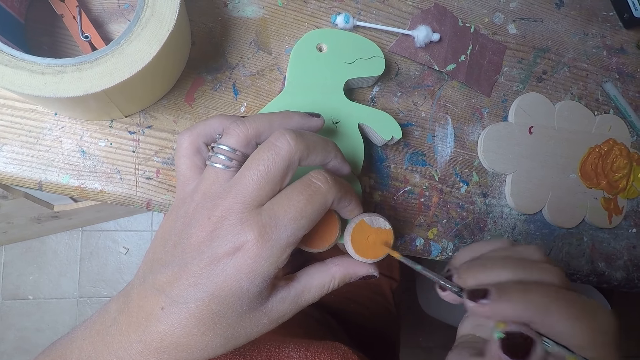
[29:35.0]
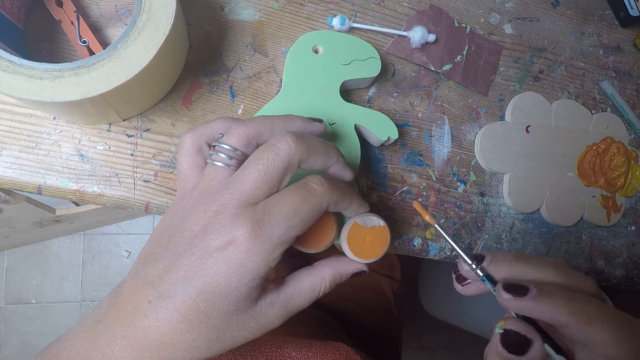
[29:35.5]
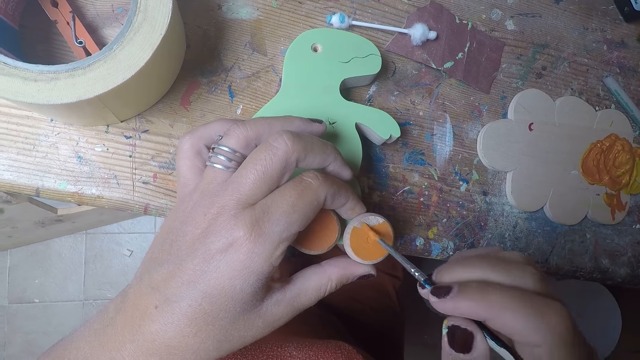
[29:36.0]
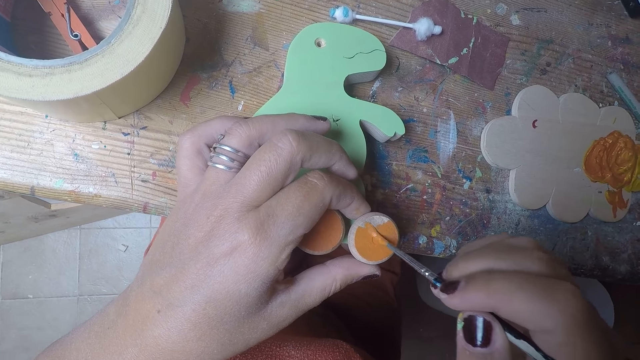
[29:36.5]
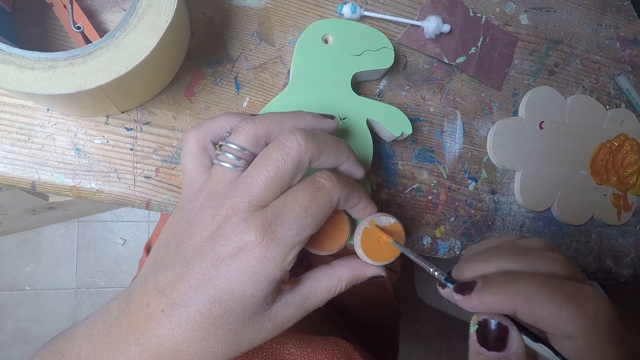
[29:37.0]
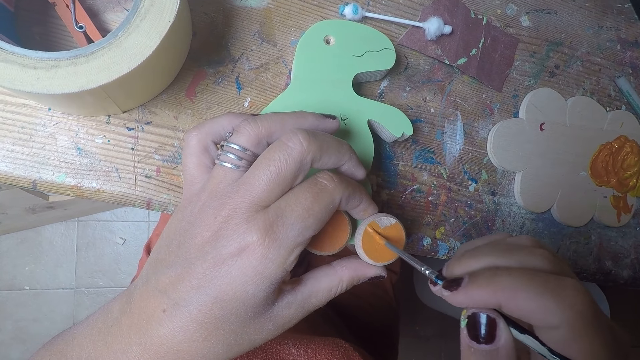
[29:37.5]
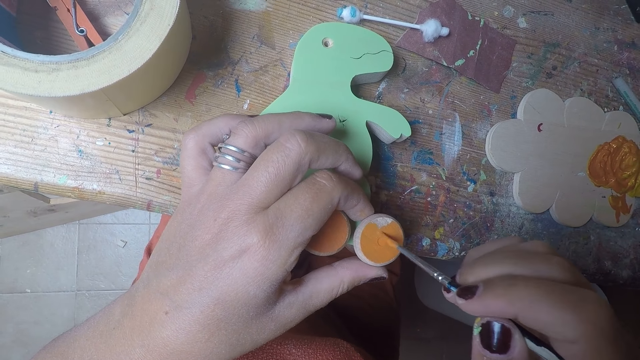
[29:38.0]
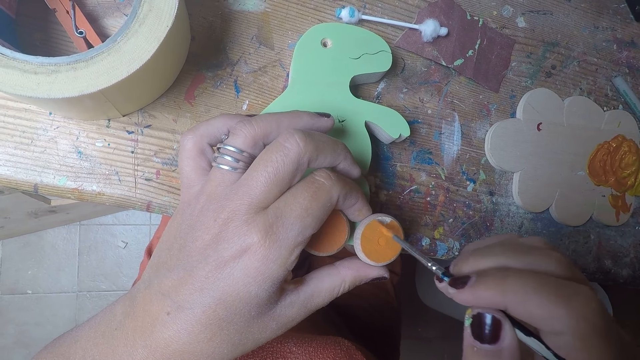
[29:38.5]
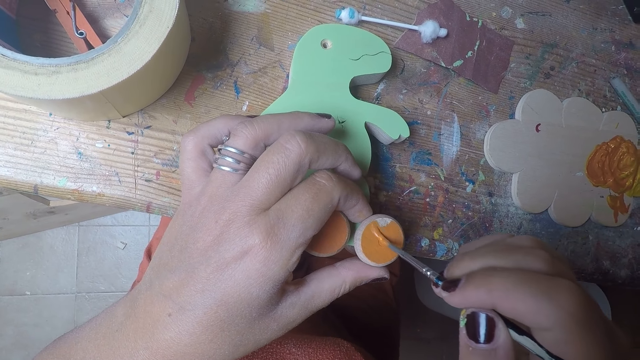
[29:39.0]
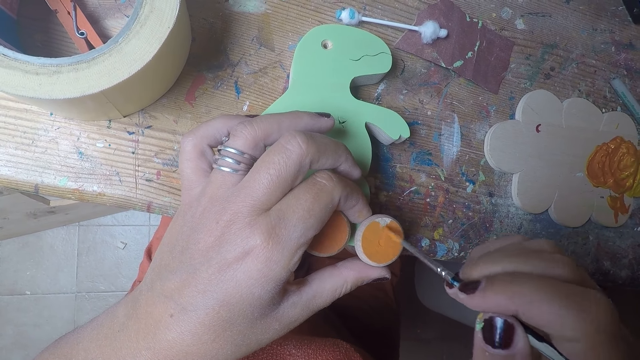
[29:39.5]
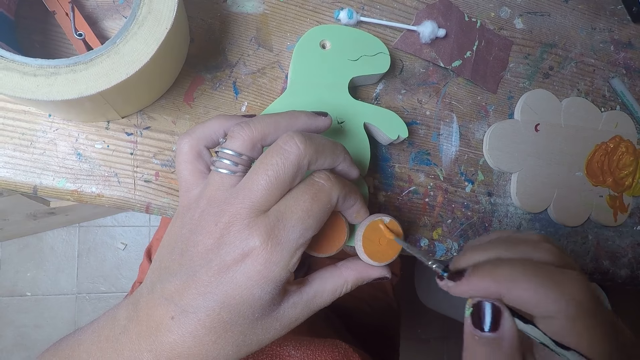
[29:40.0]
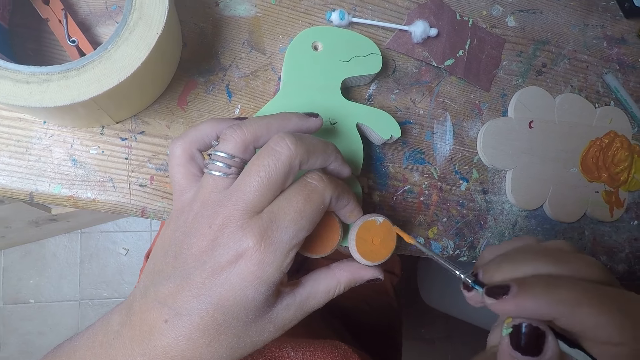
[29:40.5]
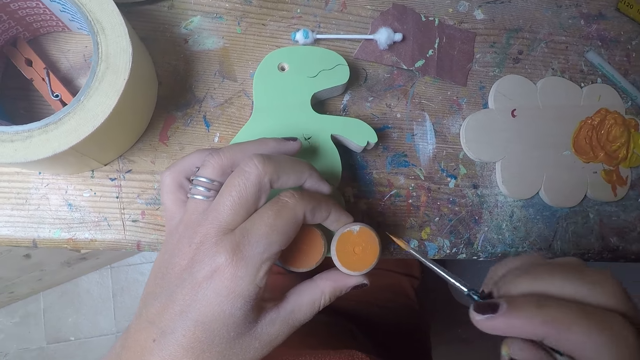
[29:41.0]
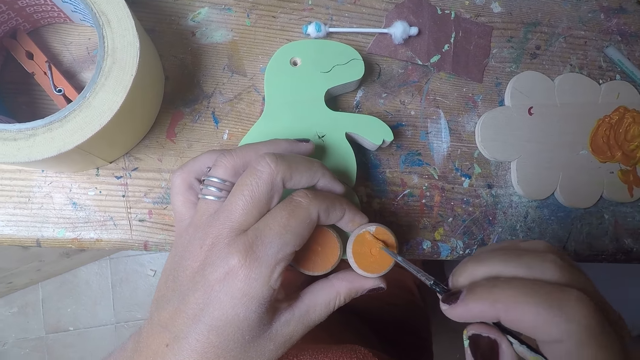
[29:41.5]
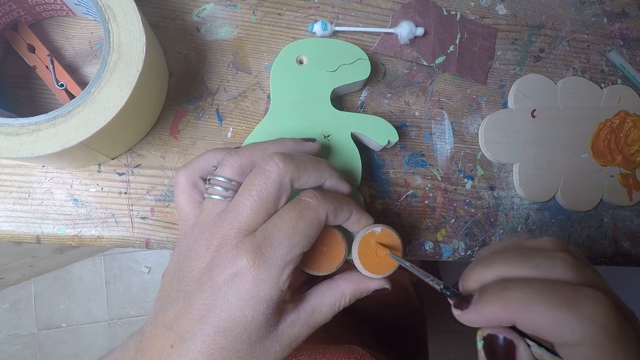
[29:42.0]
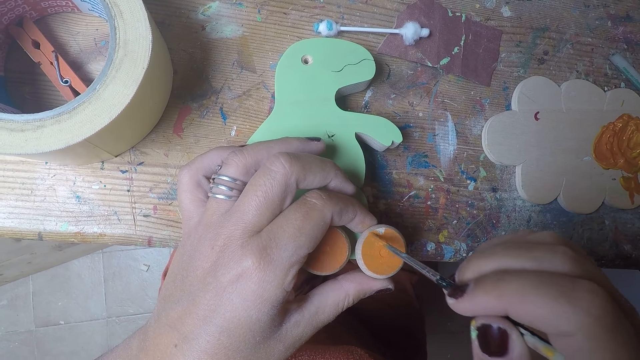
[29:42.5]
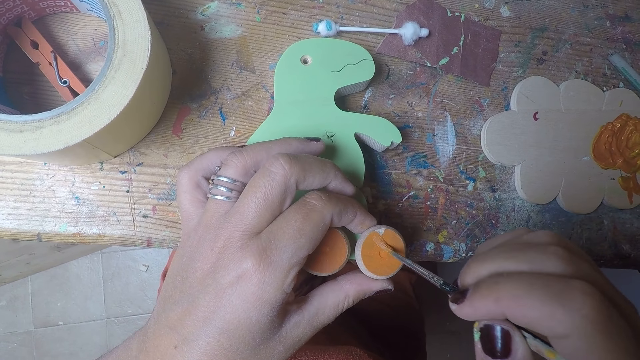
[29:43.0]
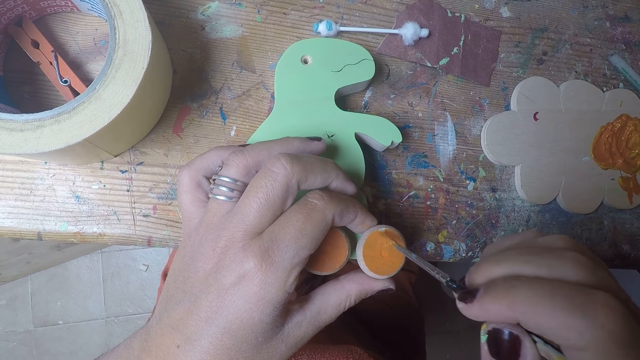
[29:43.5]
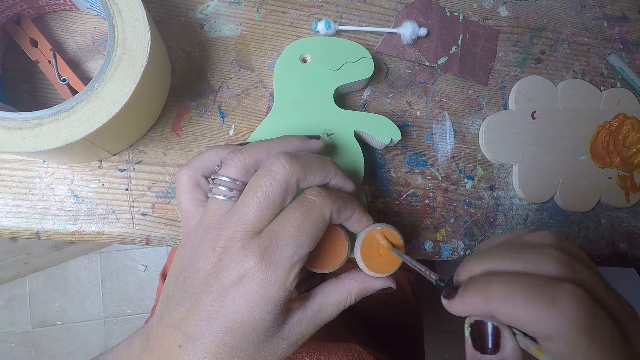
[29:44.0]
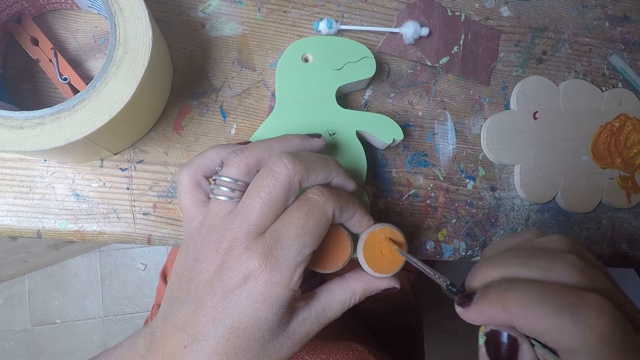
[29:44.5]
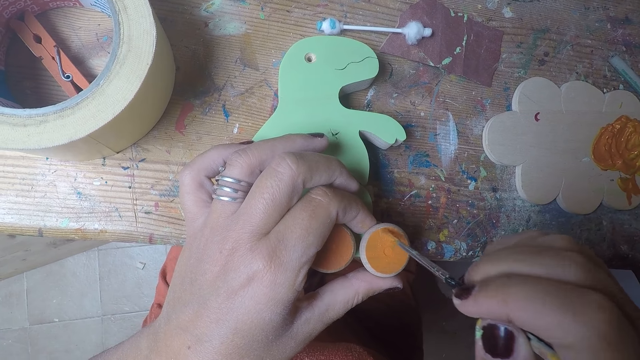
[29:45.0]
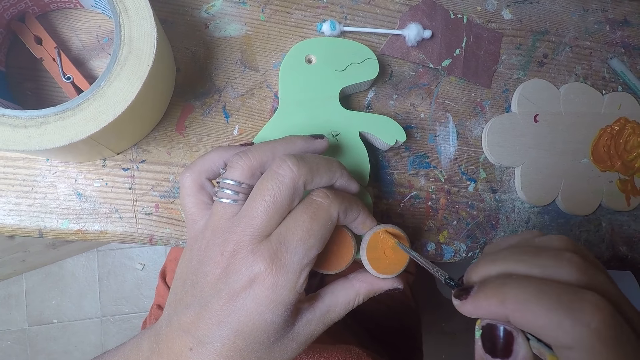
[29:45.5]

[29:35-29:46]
The camera wearer rolls the round wood on the wood-shaped dinosaur with her left hand. She paints the round wood on the wood-shaped dinosaur with the brush in her right hand.

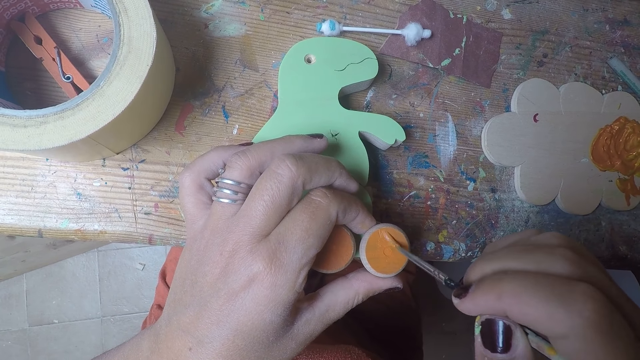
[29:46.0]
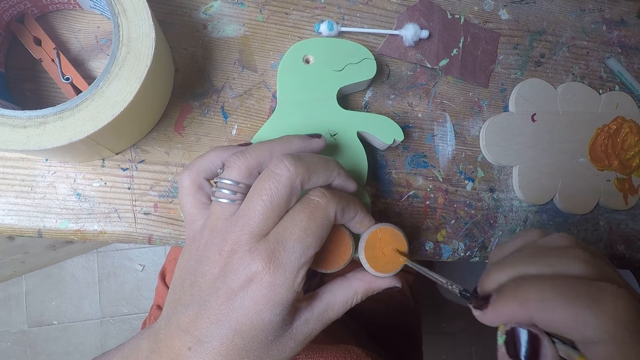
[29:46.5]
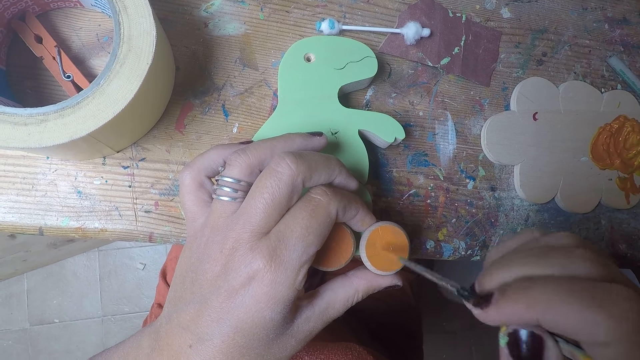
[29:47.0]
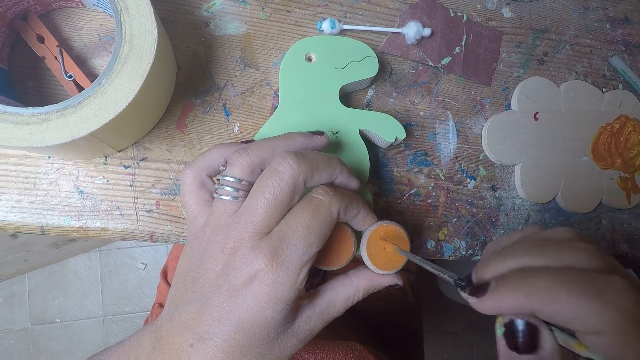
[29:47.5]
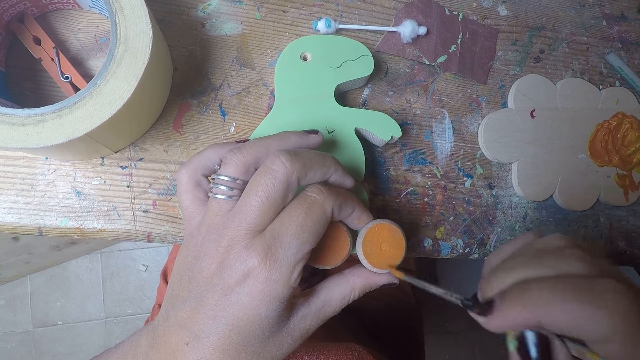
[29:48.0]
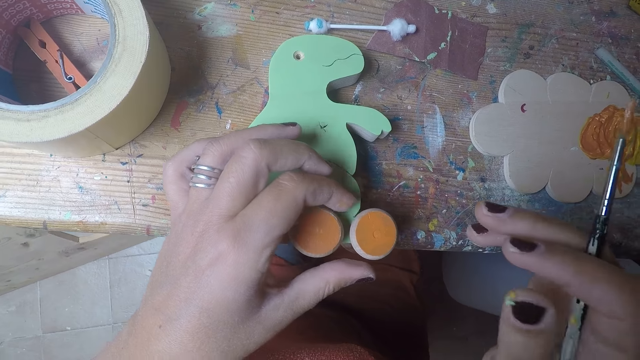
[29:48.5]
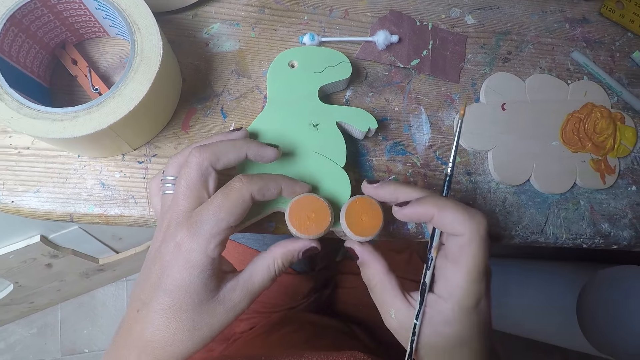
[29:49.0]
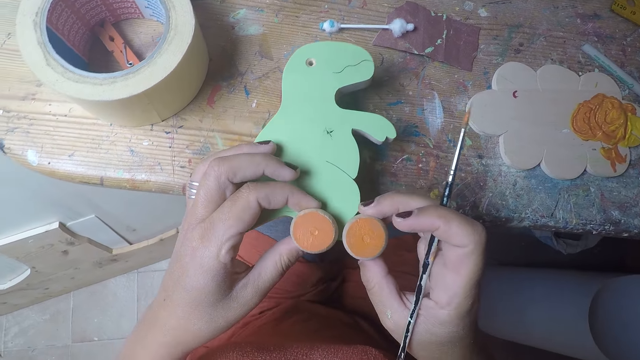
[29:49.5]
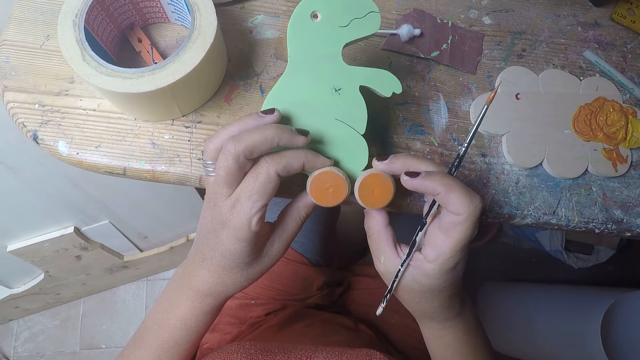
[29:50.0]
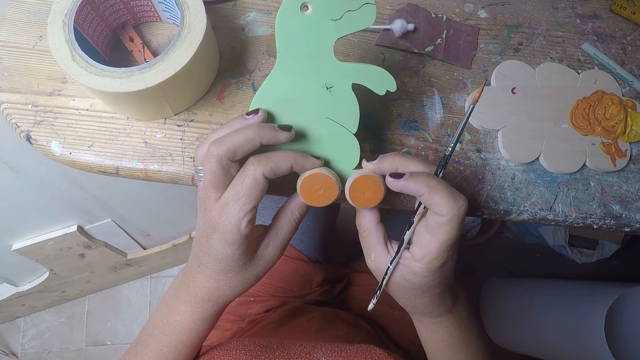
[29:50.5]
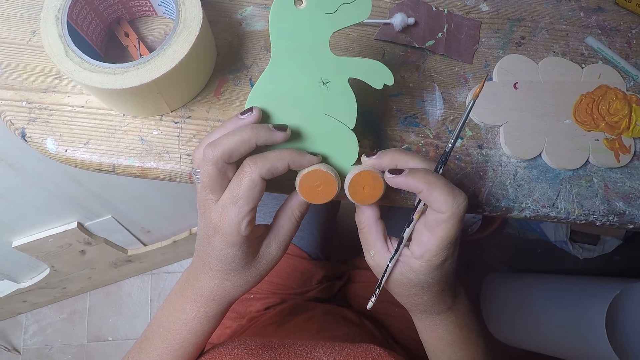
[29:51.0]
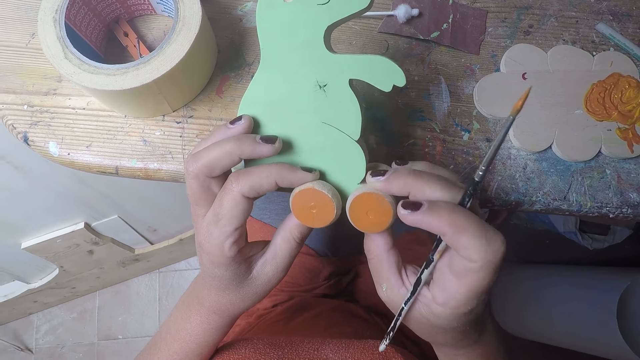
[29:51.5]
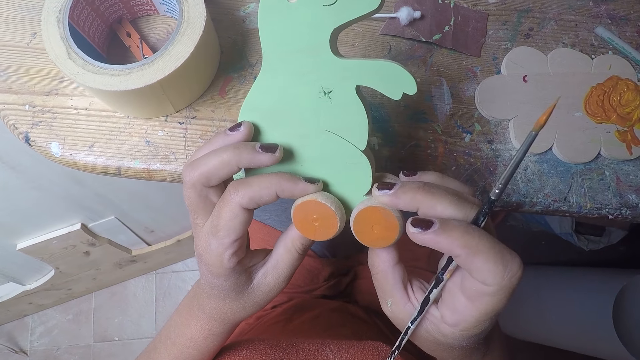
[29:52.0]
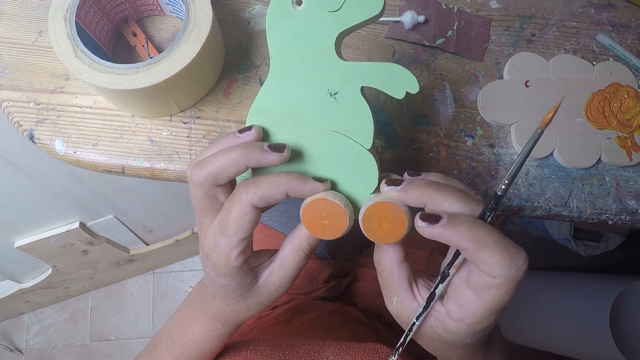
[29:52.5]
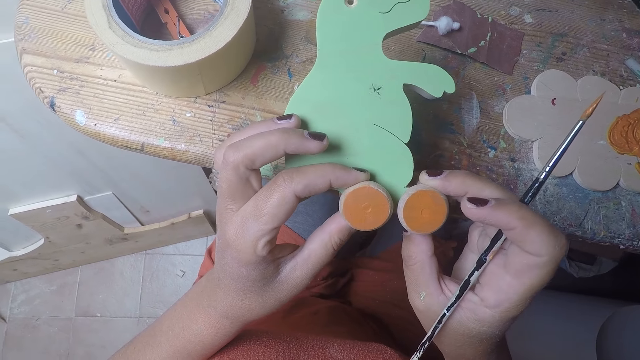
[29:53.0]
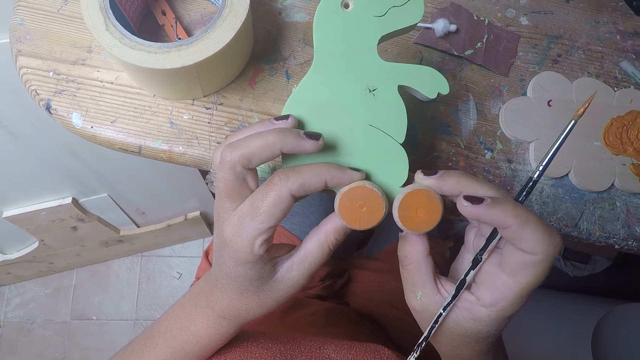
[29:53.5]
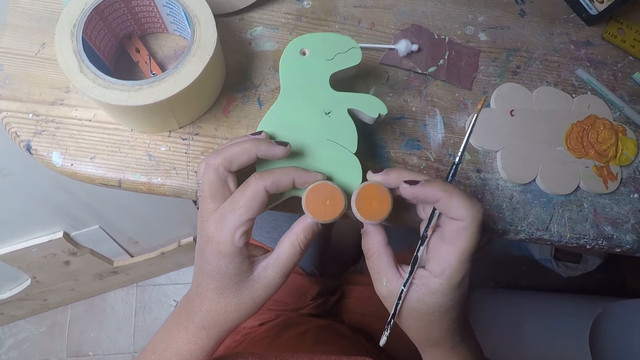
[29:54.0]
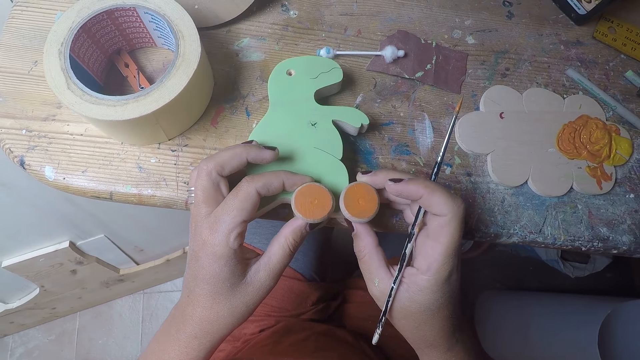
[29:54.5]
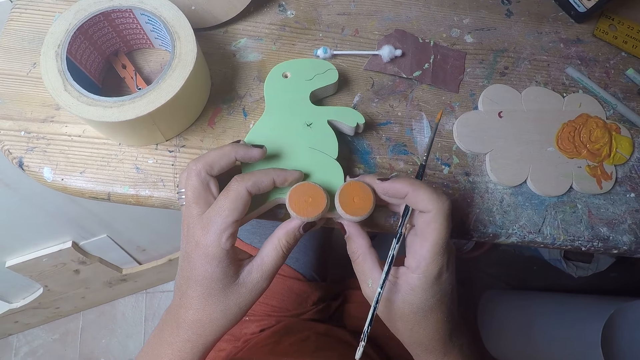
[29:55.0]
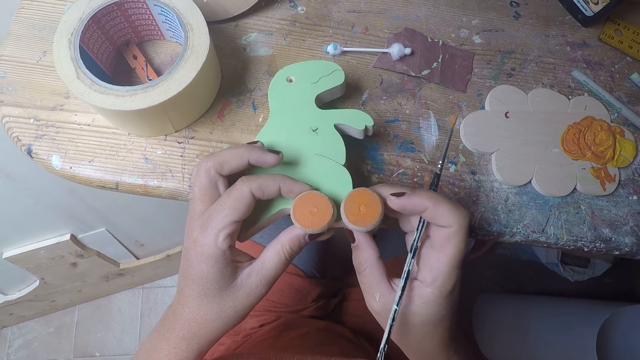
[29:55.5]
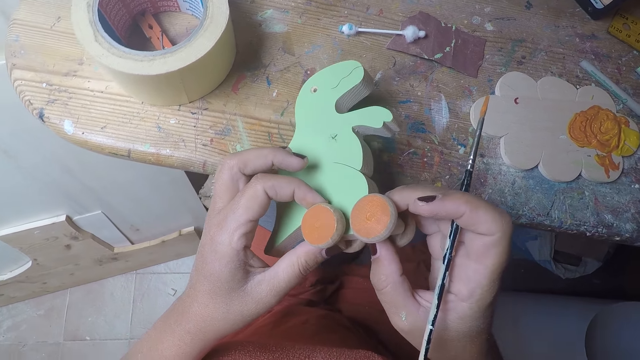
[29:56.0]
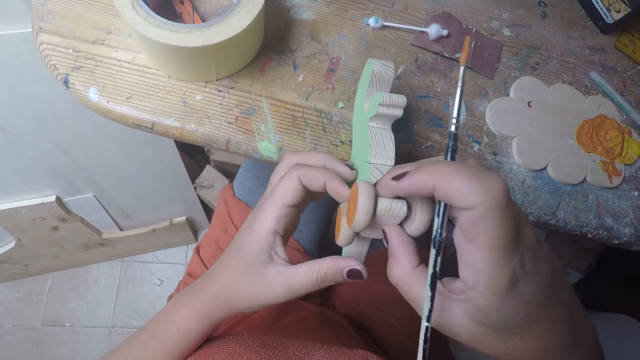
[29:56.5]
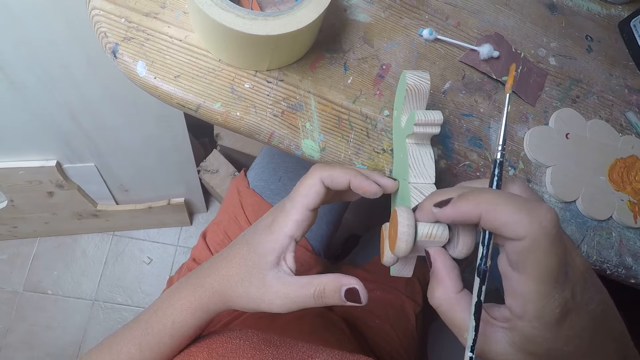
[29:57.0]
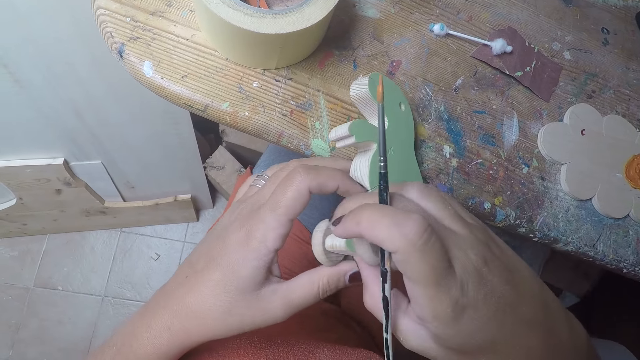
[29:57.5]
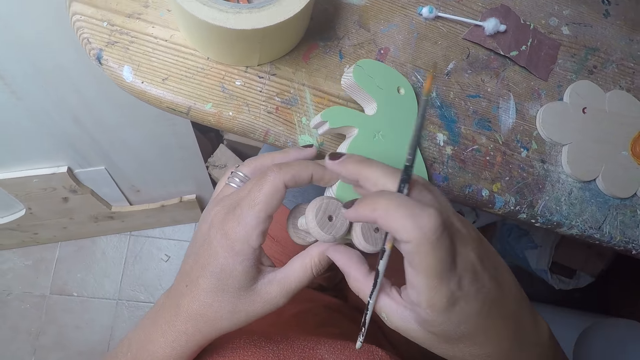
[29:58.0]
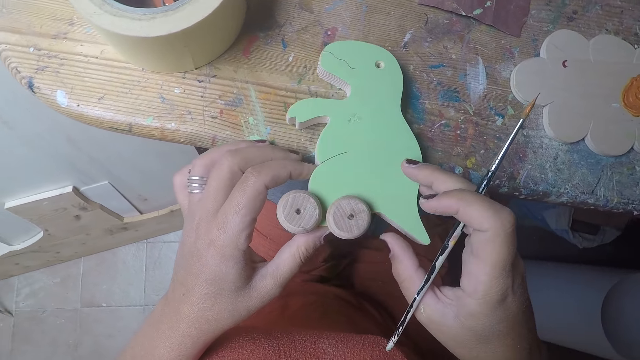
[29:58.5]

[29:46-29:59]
The camera wearer removes the brush from the wheel. They remove the left hand from the wheel. They lift the wood-shaped dinosaur or dinosaur toy with the round wood on the wood-shaped dinosaur with both hands. They put the dinosaur toy down, lift the dinosaur toy with both hands, and put the dinosaur toy down. They turn the wood-shaped dinosaur in both hands to the other side.
